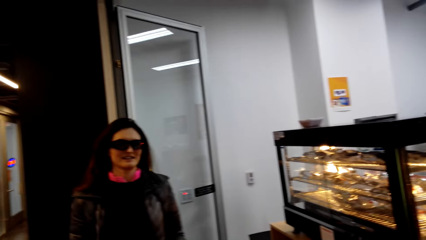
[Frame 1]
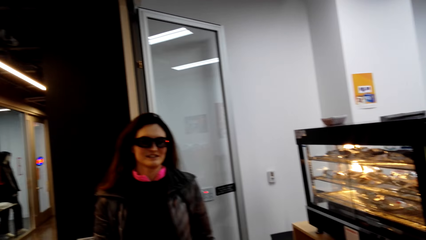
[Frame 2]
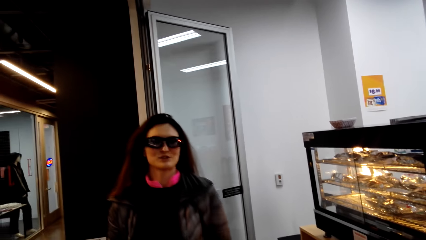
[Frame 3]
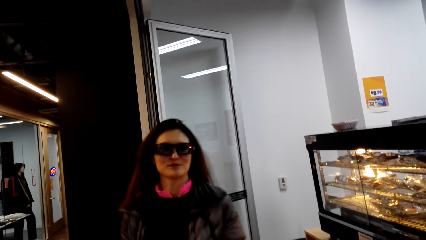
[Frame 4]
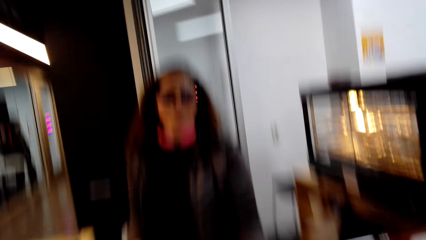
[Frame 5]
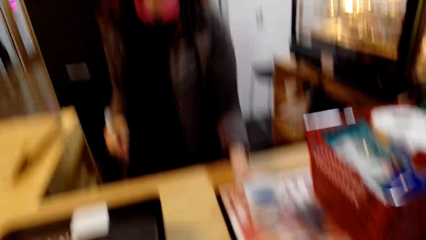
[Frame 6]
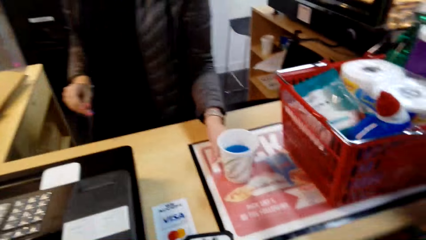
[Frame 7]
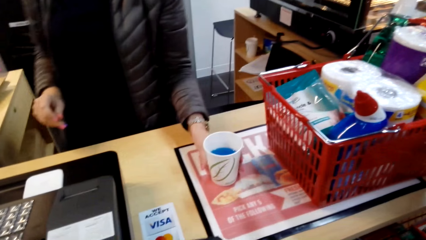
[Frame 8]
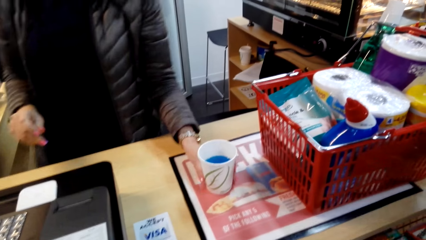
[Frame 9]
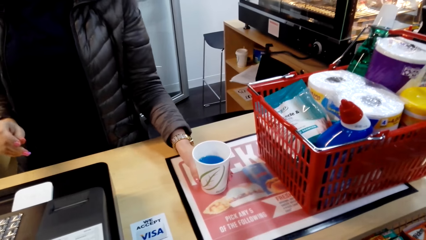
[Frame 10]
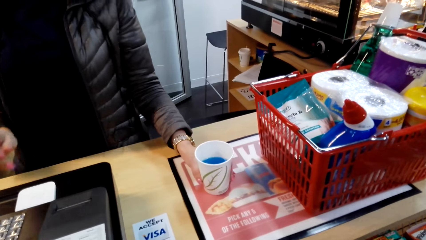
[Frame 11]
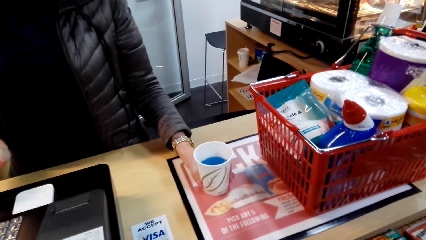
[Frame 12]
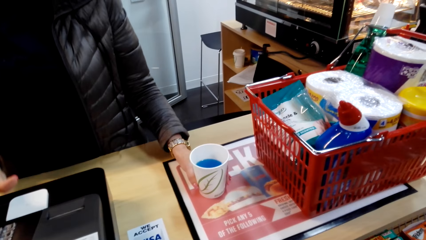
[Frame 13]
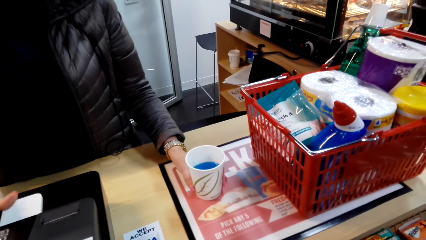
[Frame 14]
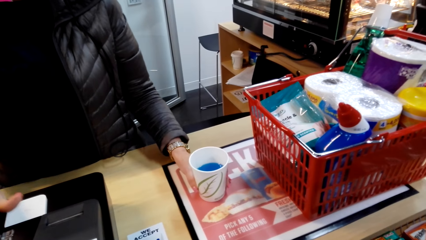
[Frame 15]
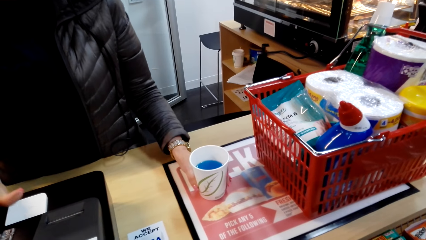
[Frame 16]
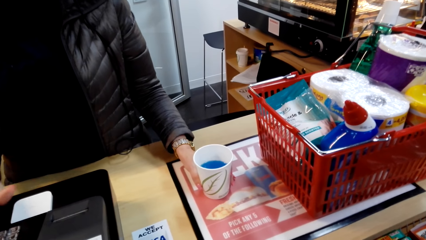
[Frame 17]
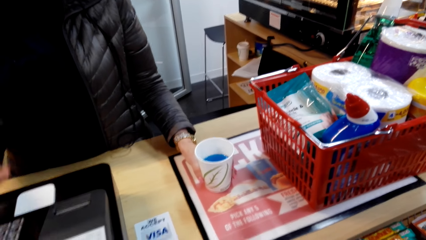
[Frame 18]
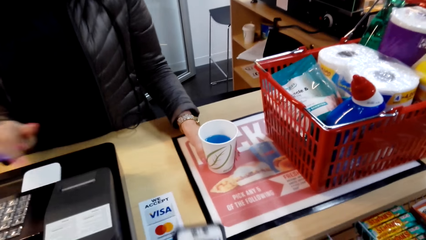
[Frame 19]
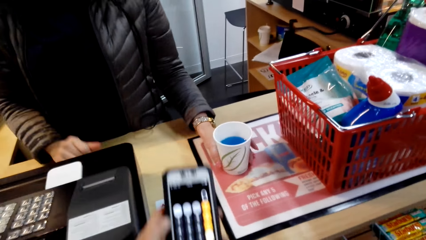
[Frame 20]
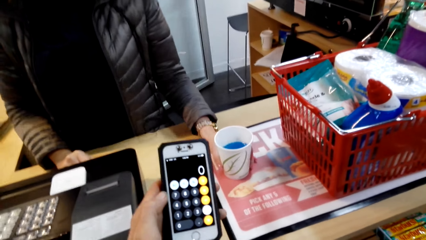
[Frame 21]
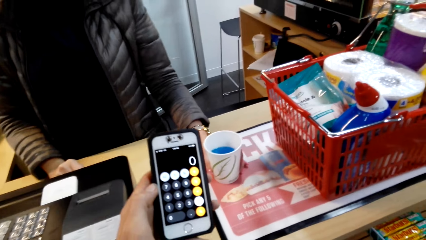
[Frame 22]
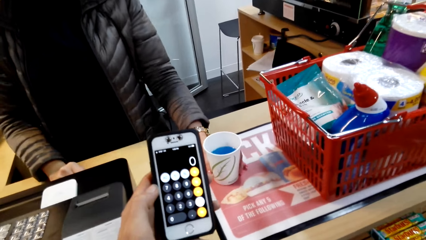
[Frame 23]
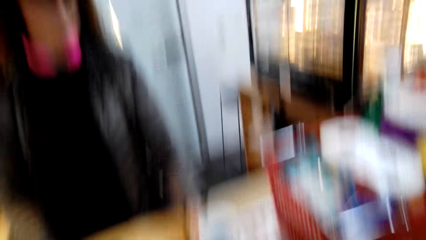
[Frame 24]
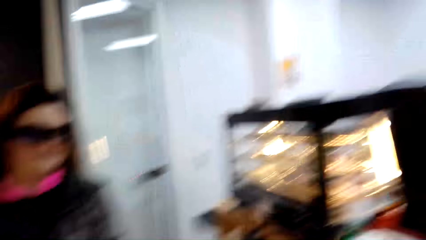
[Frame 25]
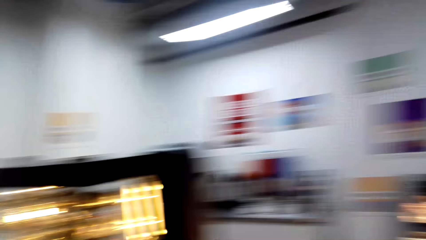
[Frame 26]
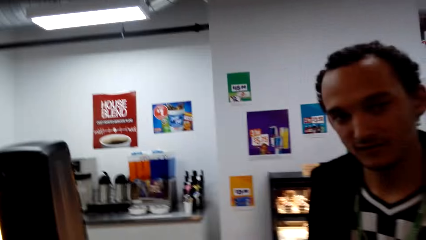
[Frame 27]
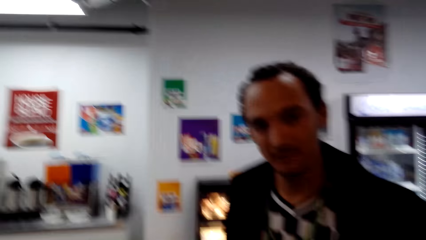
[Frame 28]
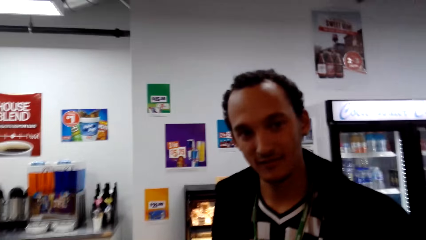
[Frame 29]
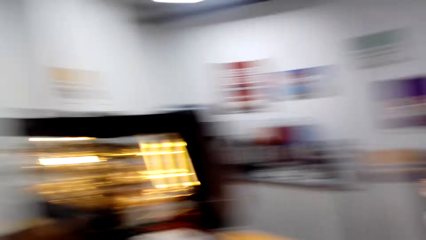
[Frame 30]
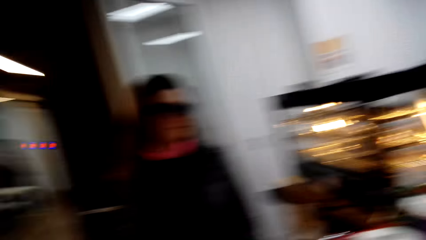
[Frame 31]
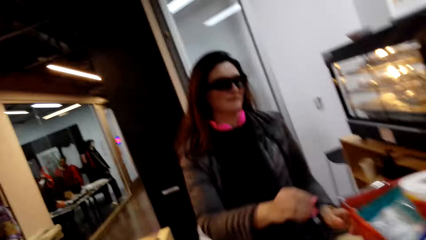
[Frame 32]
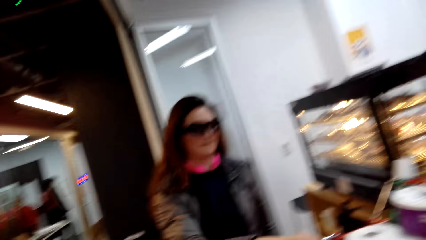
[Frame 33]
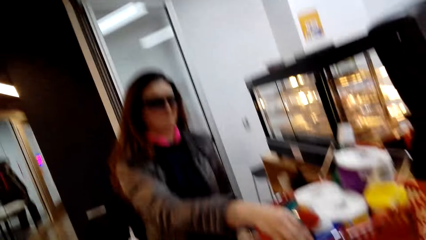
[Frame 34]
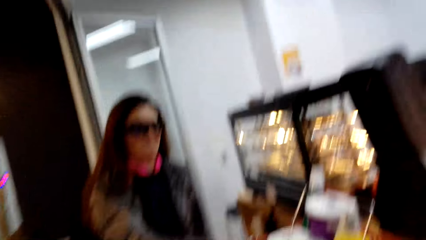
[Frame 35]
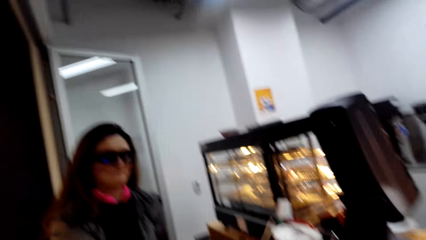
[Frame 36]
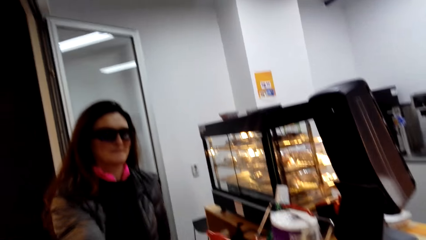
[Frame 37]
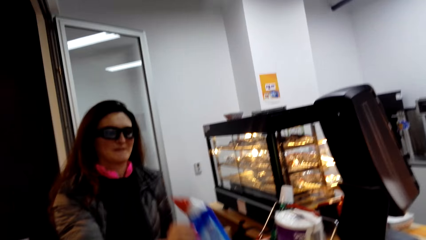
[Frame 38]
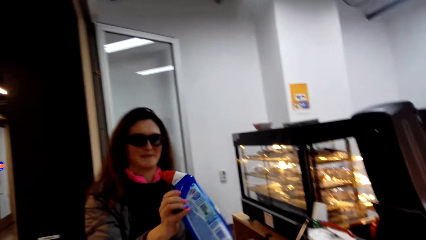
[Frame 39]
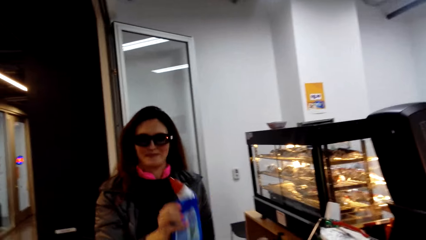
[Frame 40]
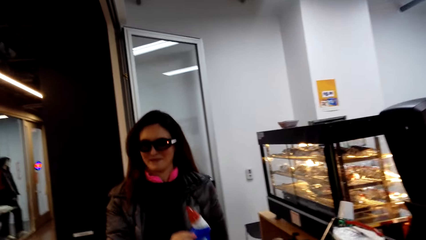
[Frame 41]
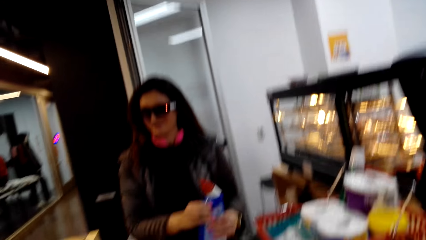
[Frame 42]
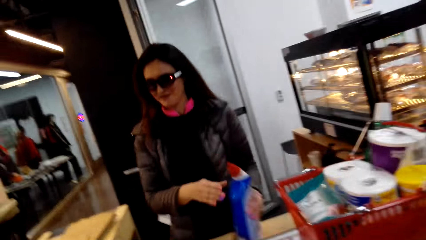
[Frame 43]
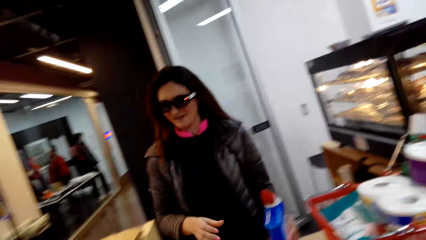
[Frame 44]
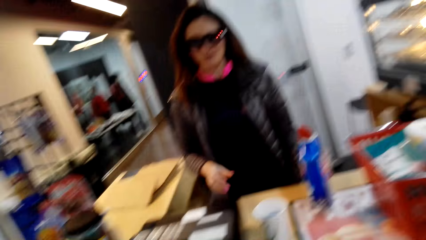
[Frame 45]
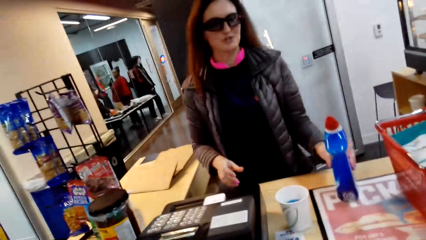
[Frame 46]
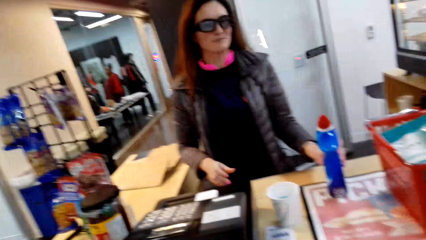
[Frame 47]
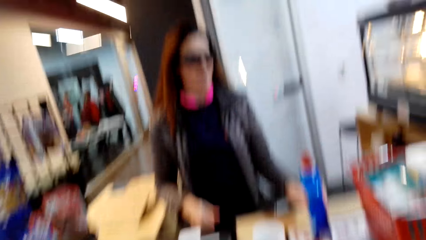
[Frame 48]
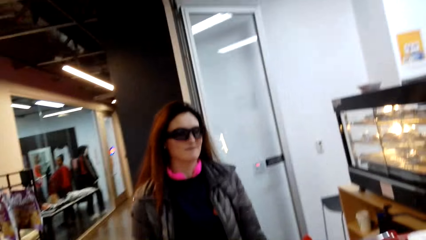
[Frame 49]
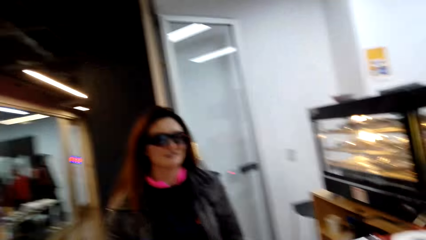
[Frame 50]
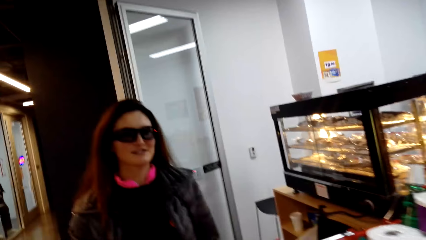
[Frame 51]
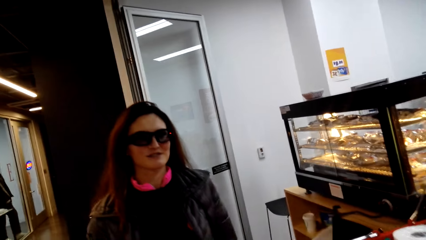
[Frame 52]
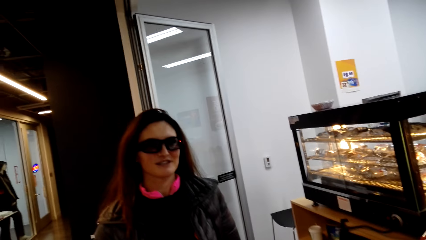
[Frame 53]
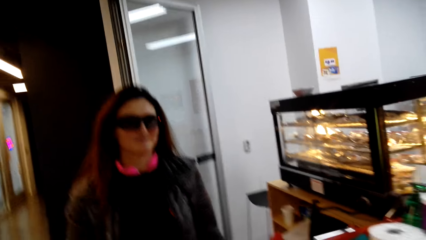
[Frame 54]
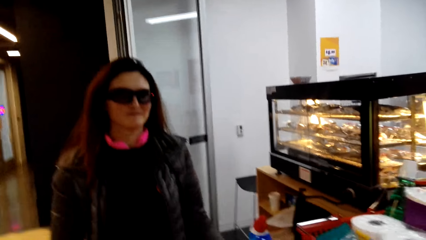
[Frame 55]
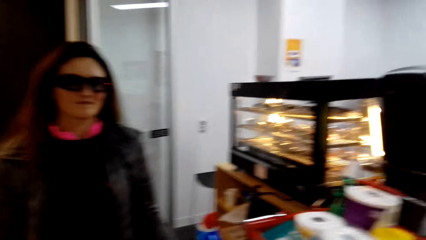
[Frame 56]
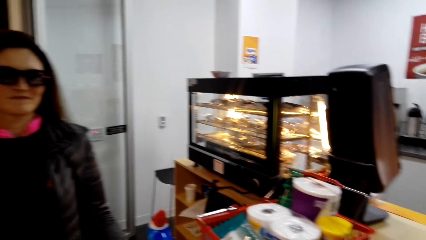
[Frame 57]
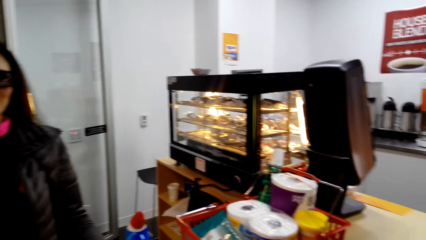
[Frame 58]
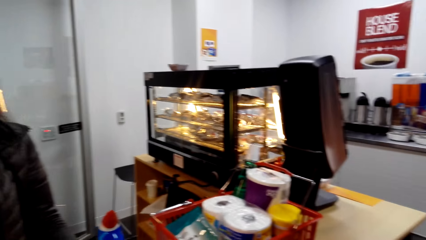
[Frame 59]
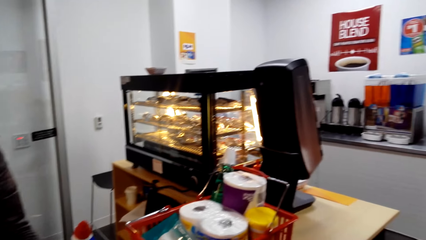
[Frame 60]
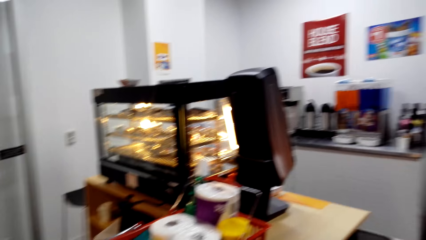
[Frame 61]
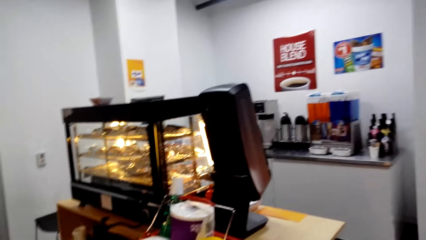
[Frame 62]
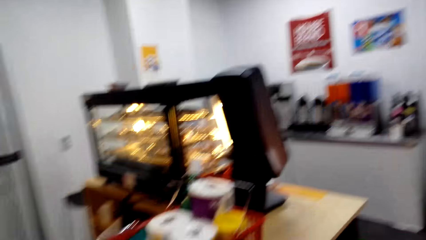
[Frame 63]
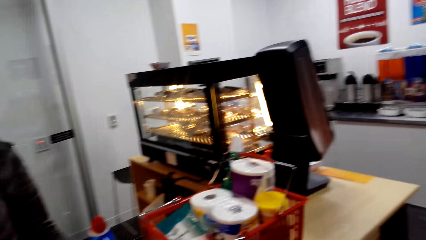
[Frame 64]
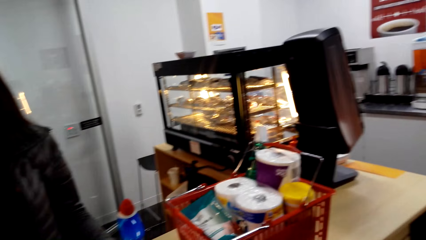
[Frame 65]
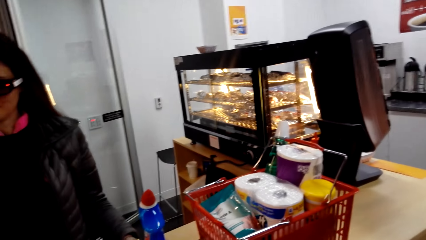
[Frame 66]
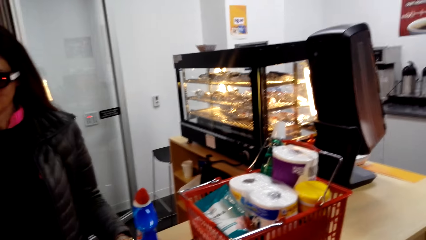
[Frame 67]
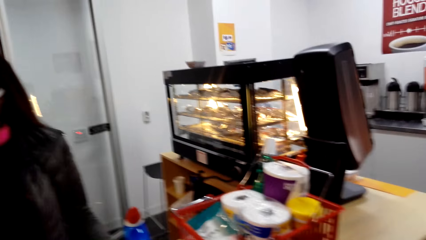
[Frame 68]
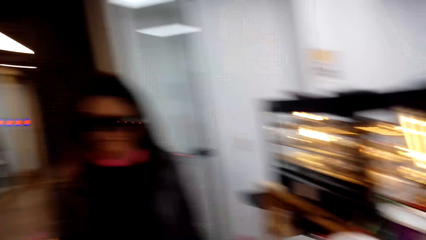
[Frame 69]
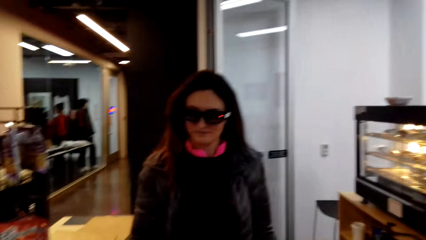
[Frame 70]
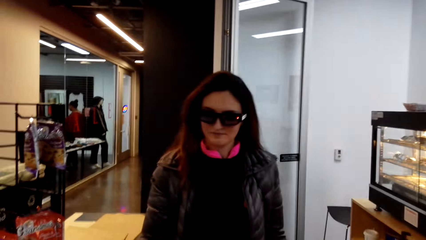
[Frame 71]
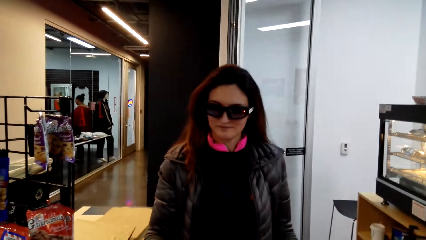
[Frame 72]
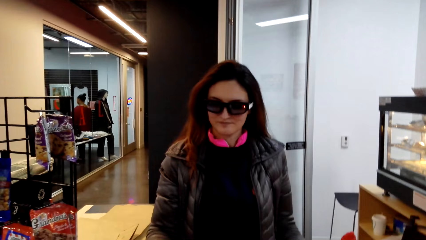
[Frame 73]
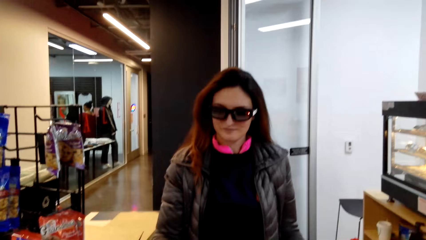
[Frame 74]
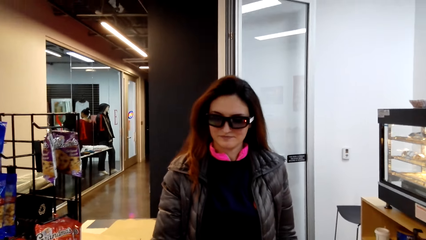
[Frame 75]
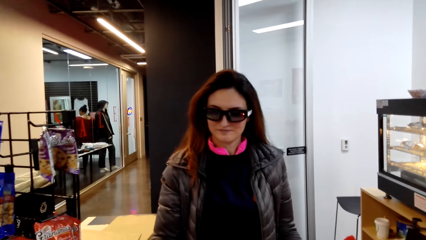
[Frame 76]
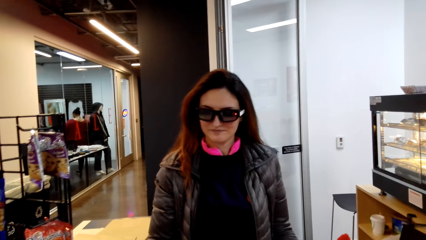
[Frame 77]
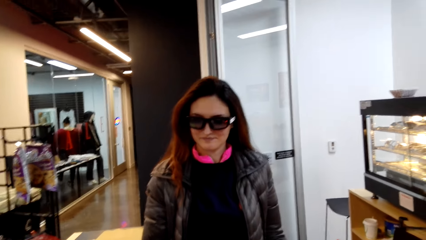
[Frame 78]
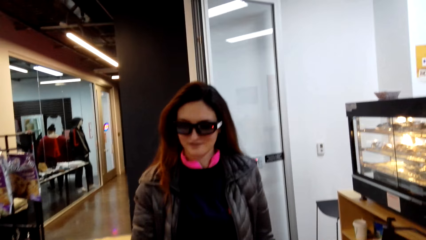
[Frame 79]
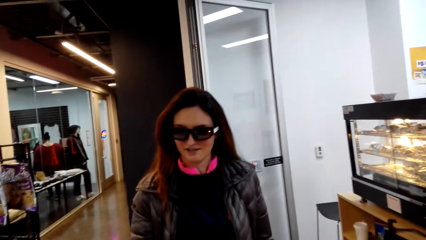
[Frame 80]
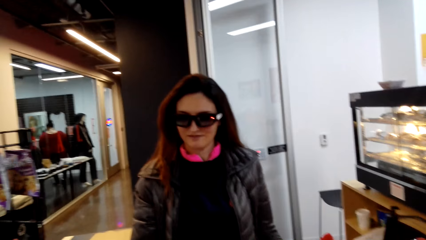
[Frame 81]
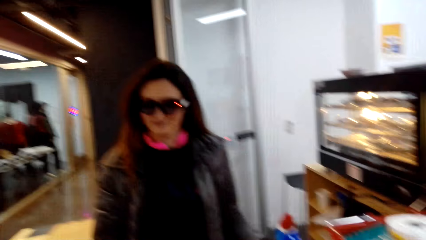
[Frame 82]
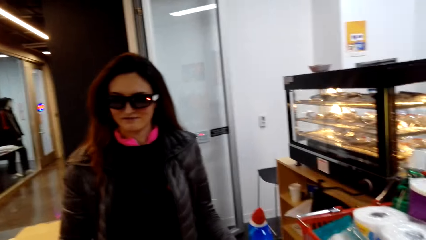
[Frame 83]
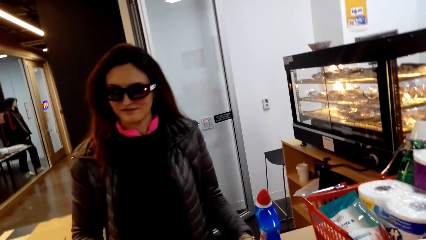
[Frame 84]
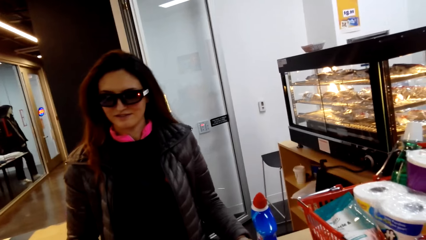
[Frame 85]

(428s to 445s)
A lady talks to the camera wearer. The lady holds the disposable cup and operates the device. The camera wearer laughs out loud. They key in digits in the phone calculator. A man dialogues with the lady. The lady puts the mouth washer on the counter top and removes something from the shopping basket. The lady talks to the camera wearer. The camera wearer talks to the lady. The lady dialogues with the man. The lady operates the device.
